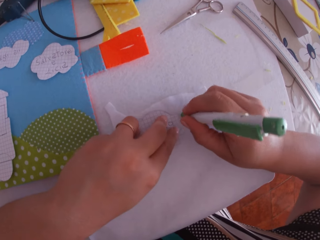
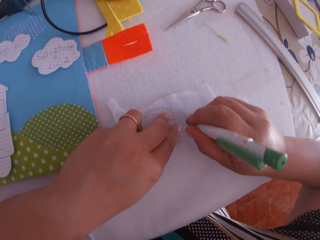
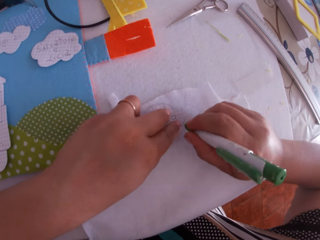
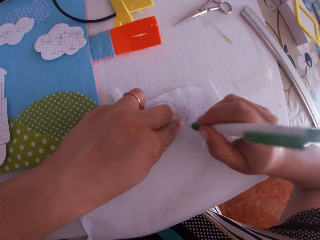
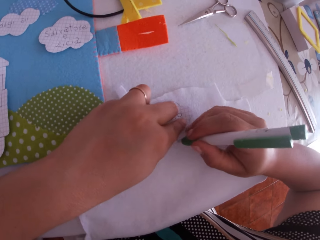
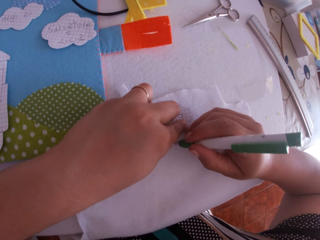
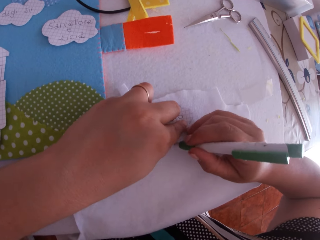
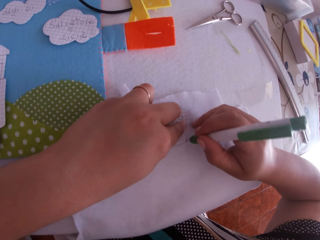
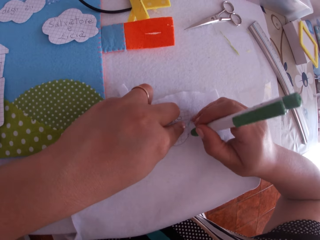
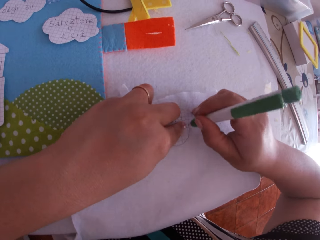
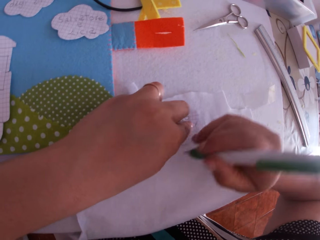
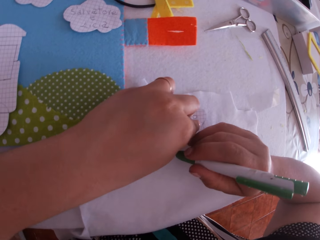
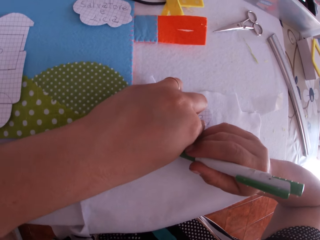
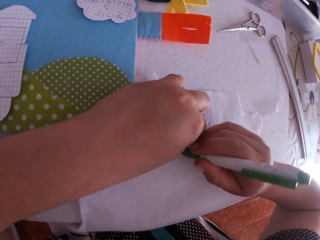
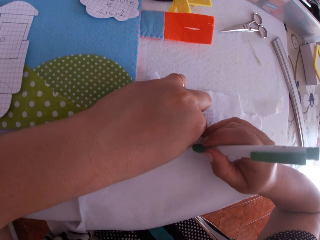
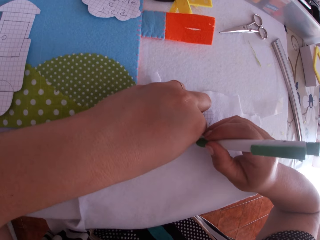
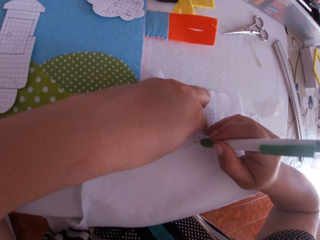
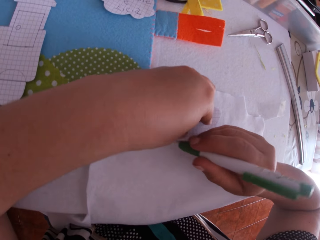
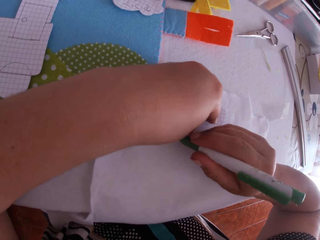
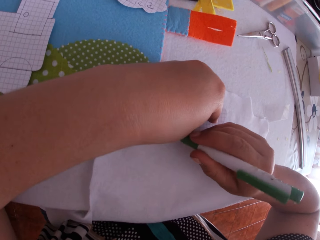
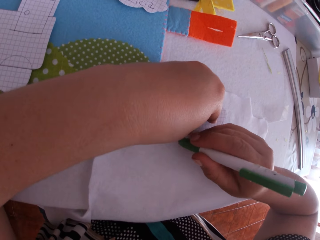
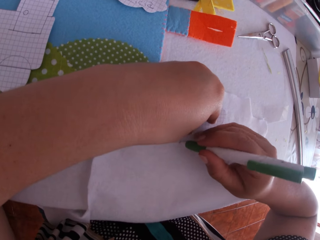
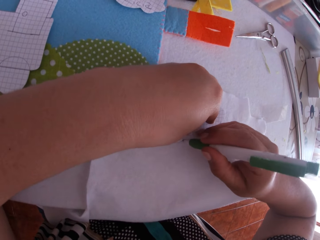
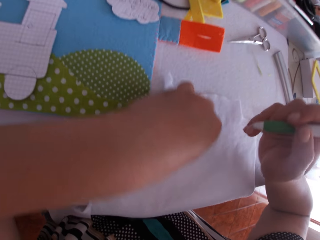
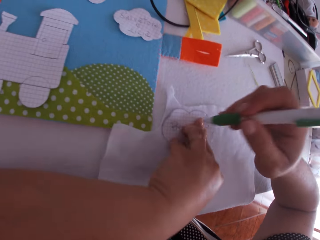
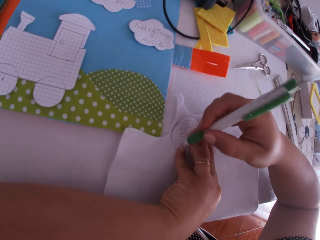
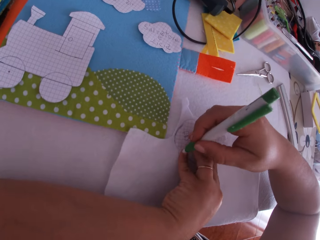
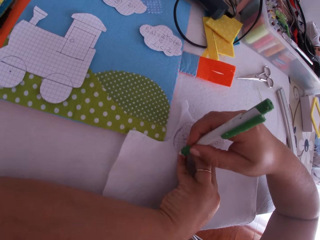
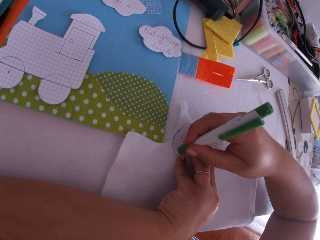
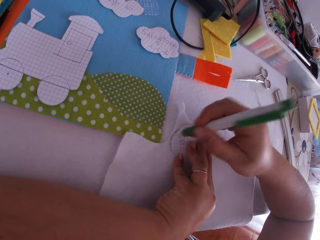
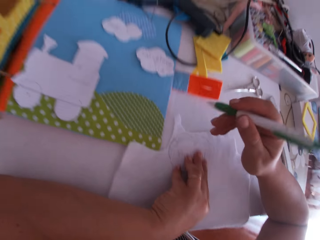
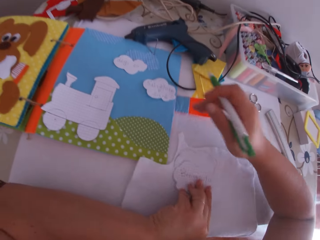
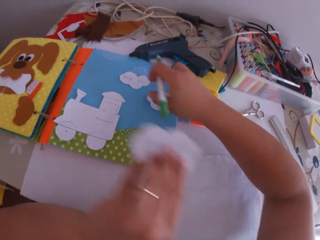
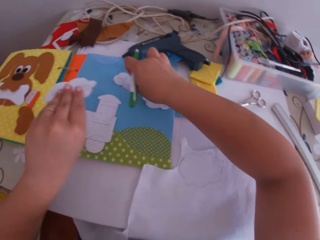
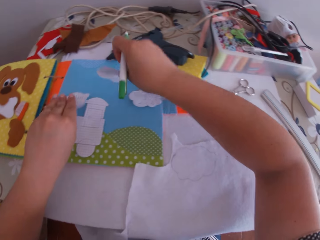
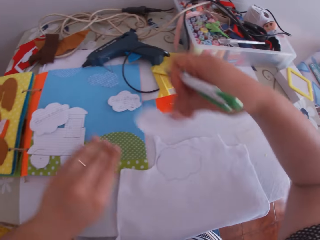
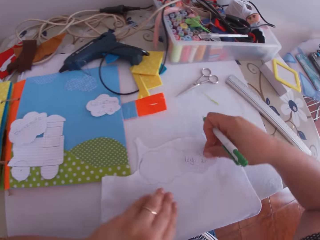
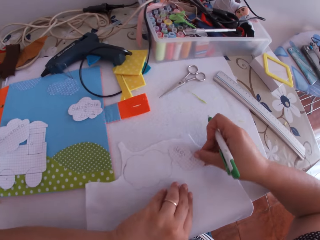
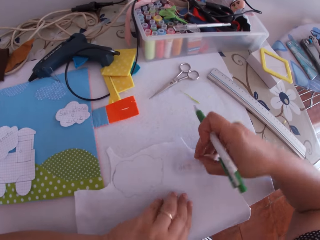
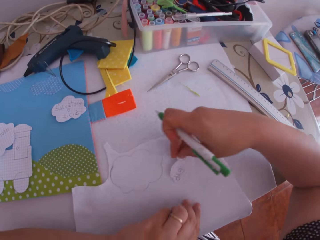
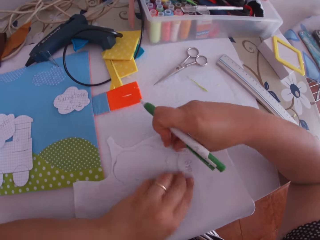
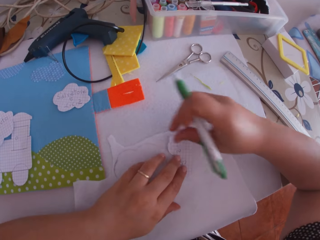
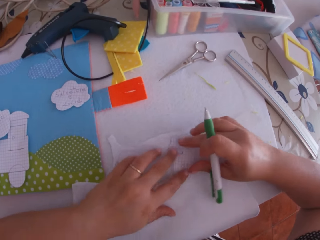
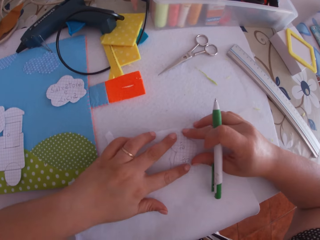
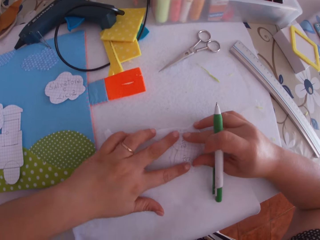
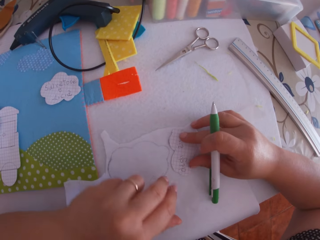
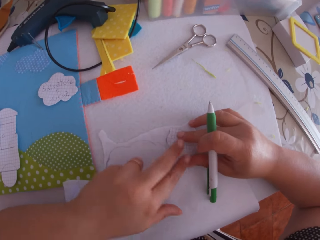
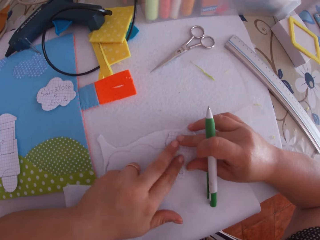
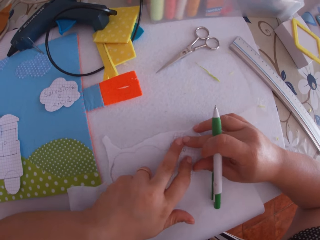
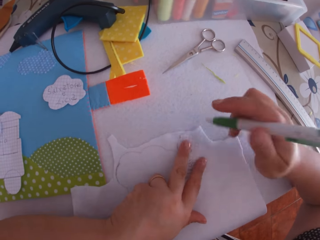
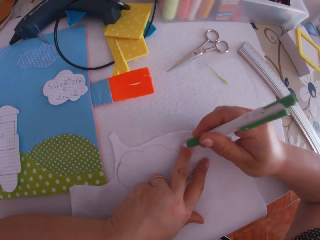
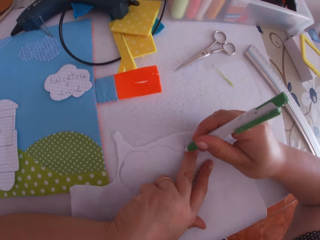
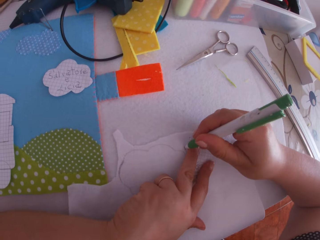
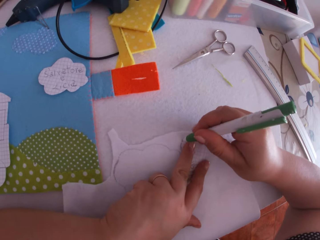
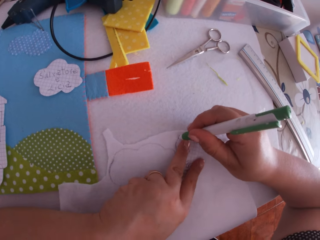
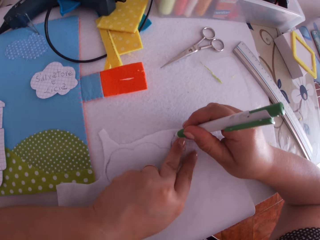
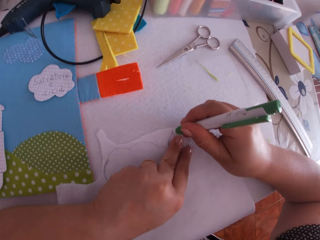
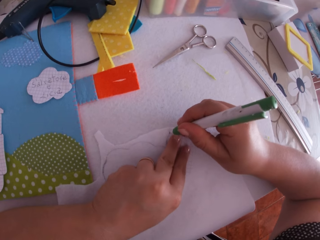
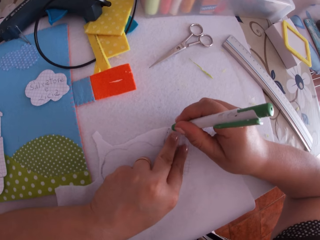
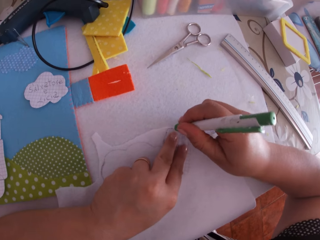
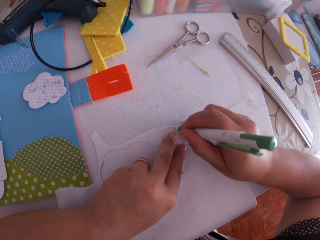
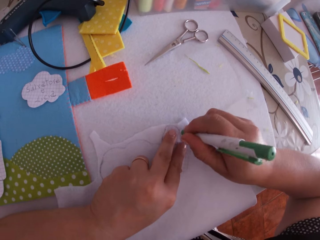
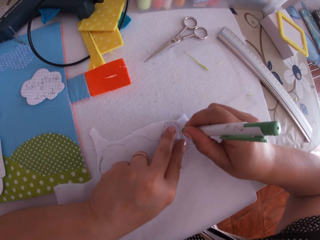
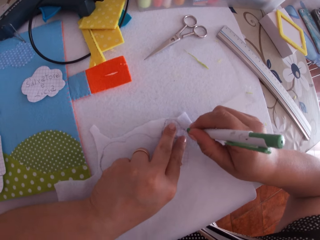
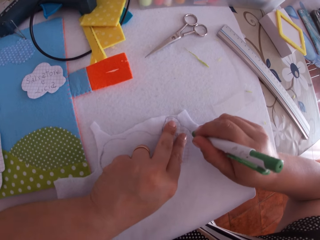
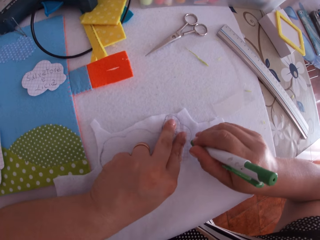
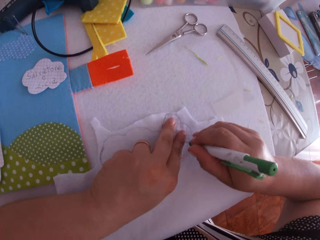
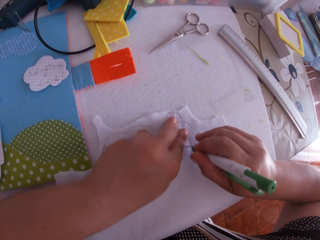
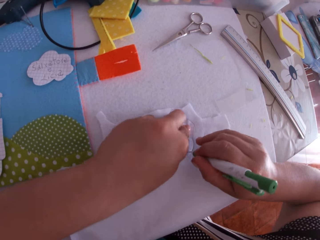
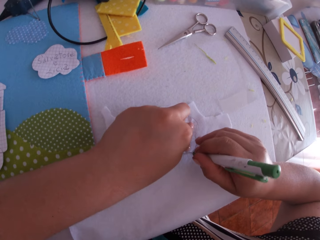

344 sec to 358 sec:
The camera wearer swings her hand. She picks up the white cardboard or piece of paper on the art binder with her right hand. She drops the piece of paper. She places the white cardboard on the material with her right hand. She adjusts the material and the white cardboard with both hands. She swings her hand. She holds the piece of paper. She swings her hand. She holds the piece of paper. She swings her hand. She traces the white cardboard on the material with the pen in her right hand.

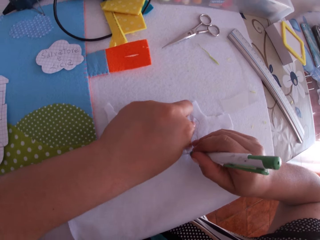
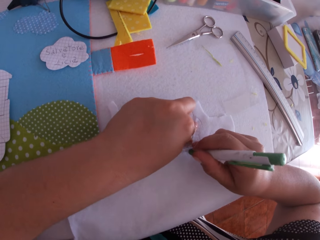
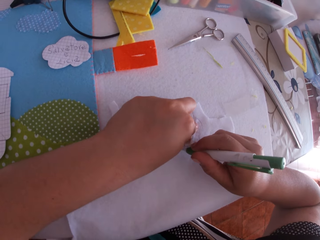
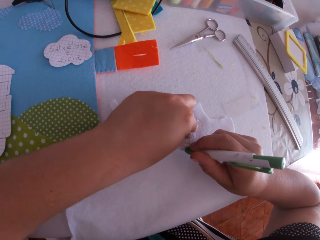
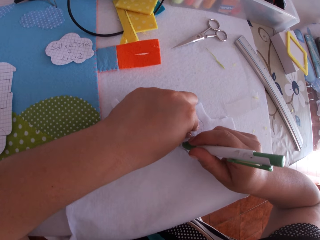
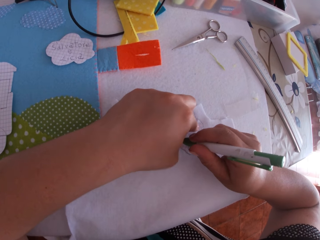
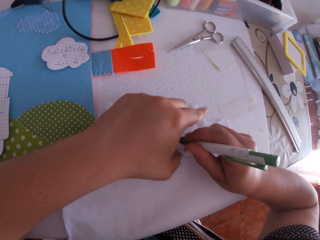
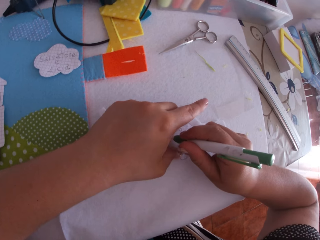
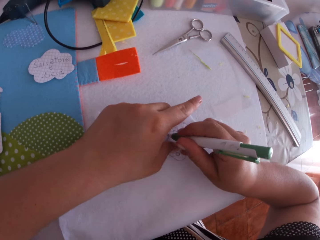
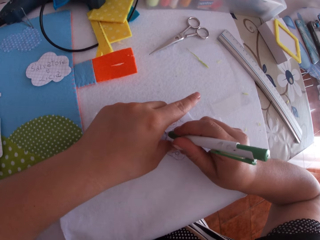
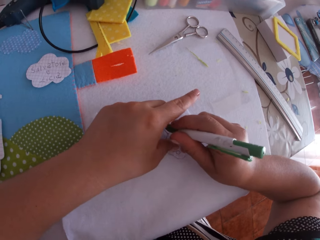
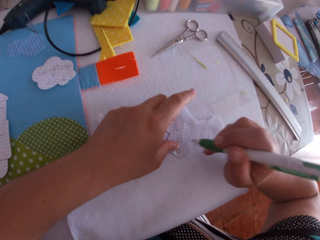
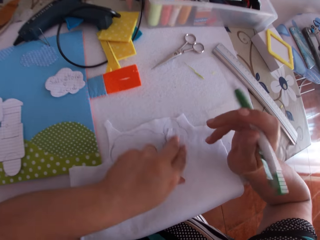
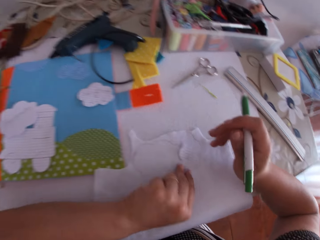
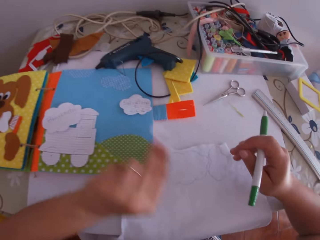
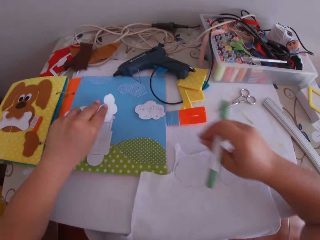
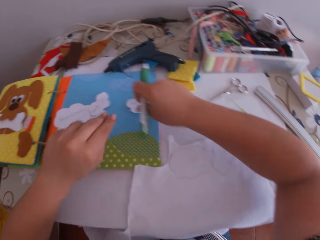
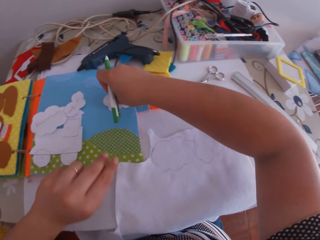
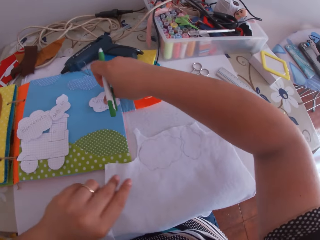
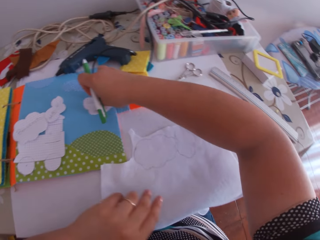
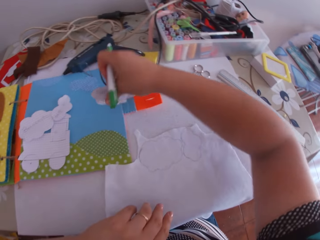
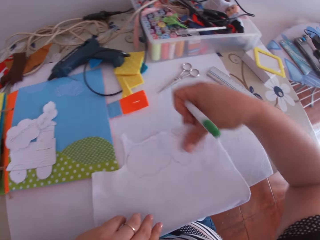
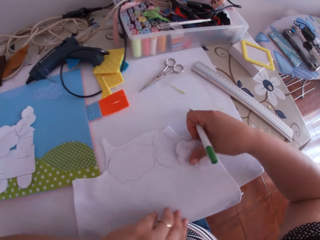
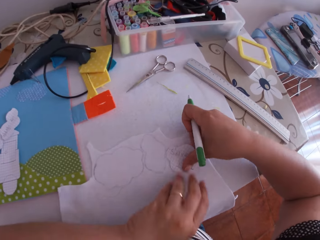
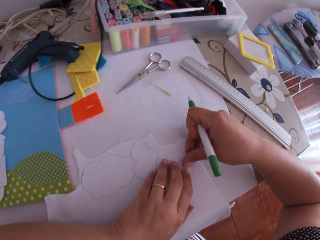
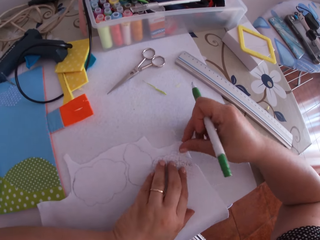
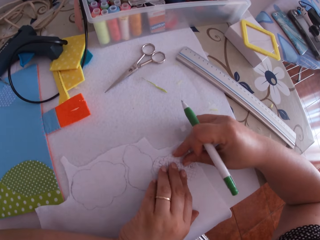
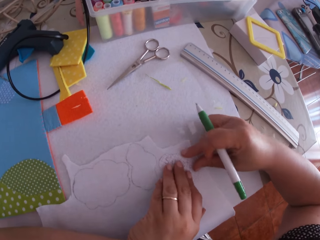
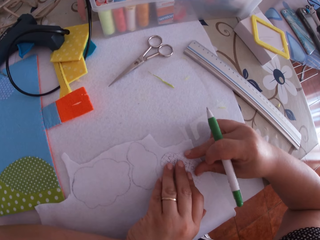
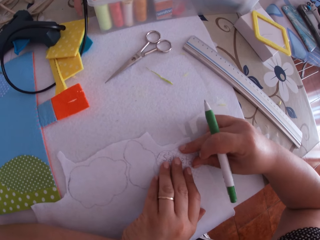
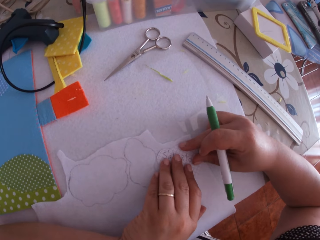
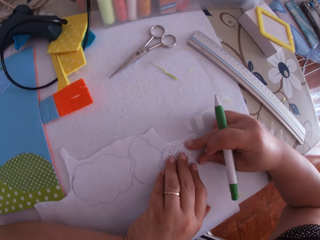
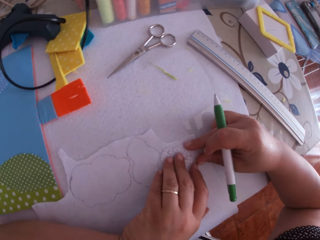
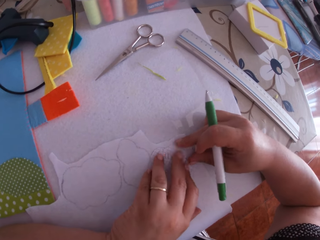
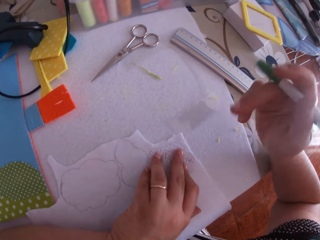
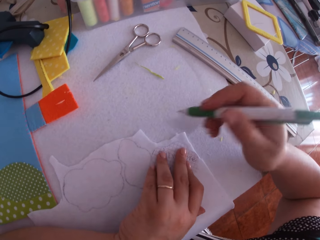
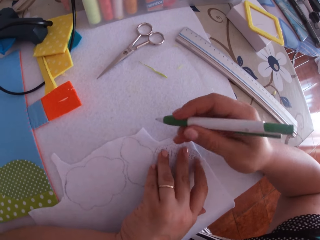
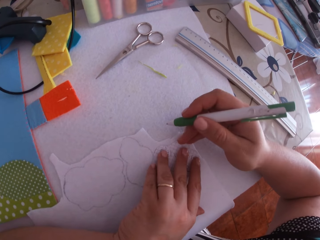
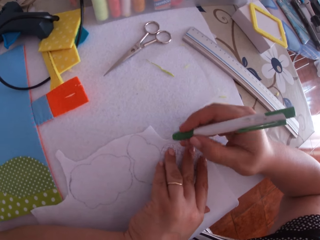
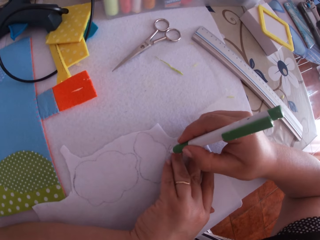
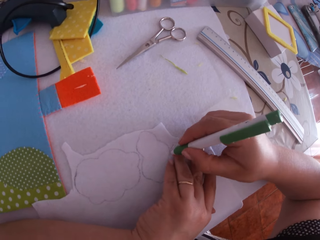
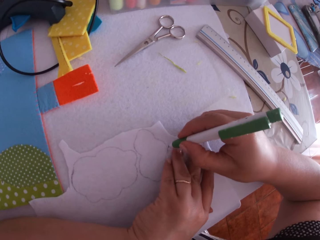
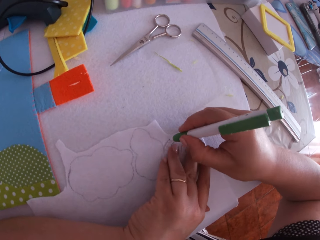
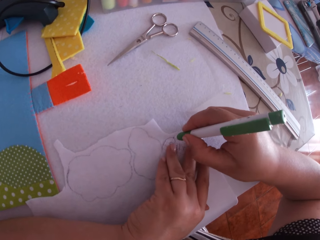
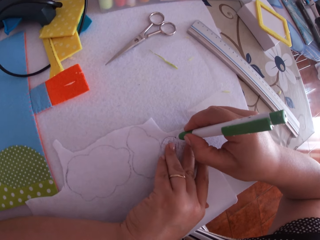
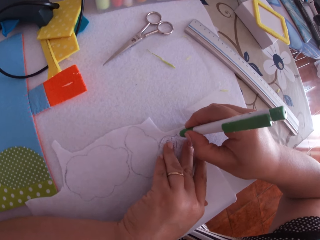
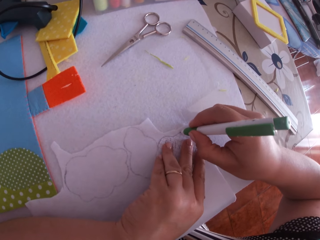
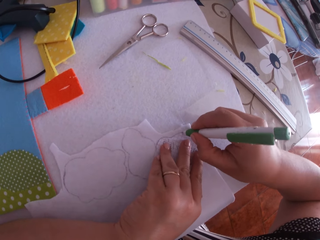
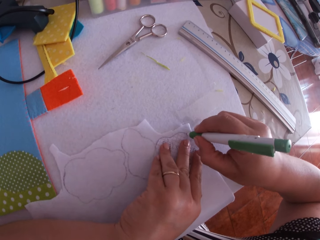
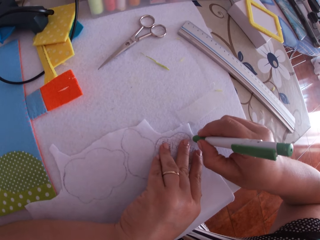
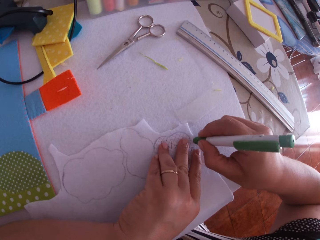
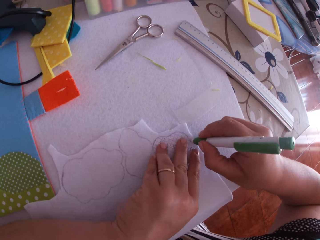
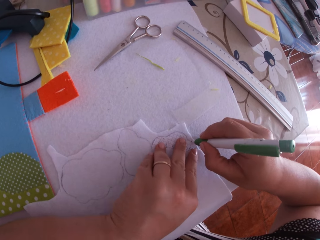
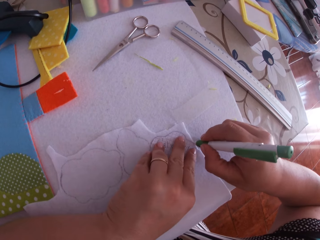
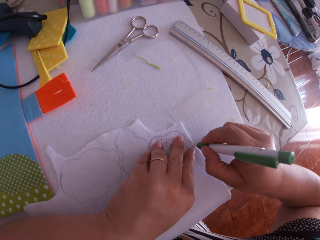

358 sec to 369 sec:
The camera wearer swings her hand. She drops the piece of paper. She picks up the white cardboard or piece of paper on the art binder with her right hand. She swings her hand. She places the white cardboard on the material with her right hand. She swings her hand. She holds the piece of paper. She adjusts the material and the white cardboard with both hands. She swings her hand. She traces the white cardboard on the material with the pen in her right hand.
